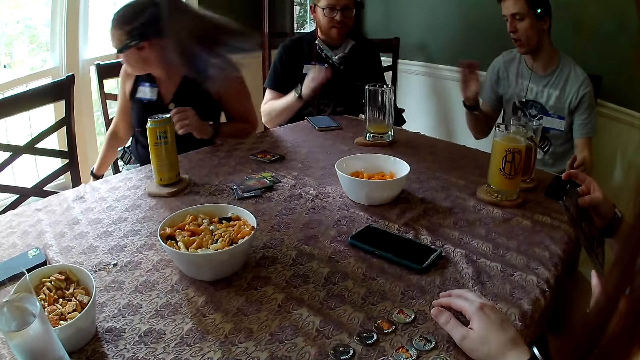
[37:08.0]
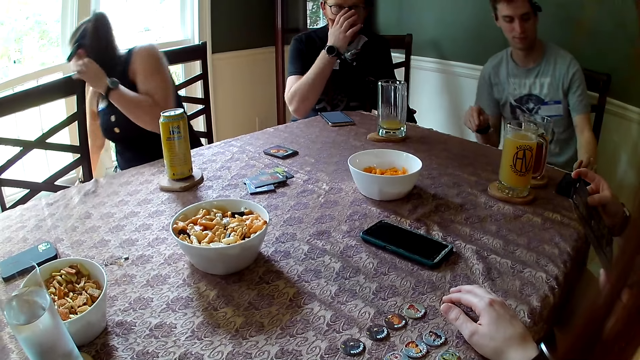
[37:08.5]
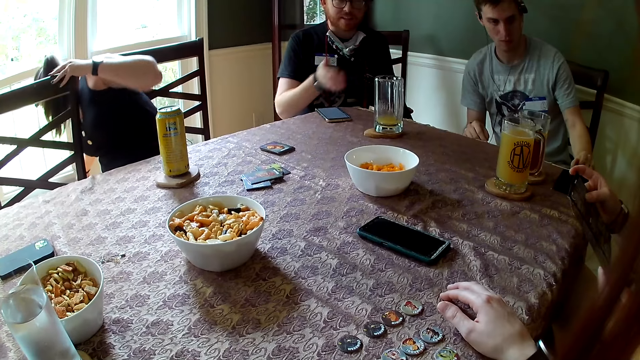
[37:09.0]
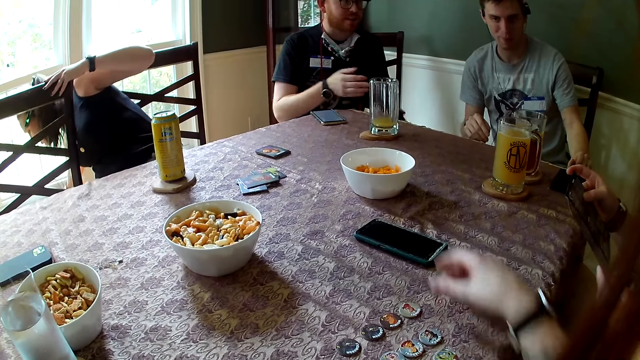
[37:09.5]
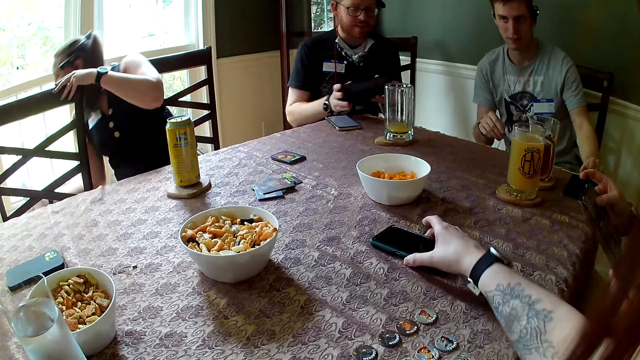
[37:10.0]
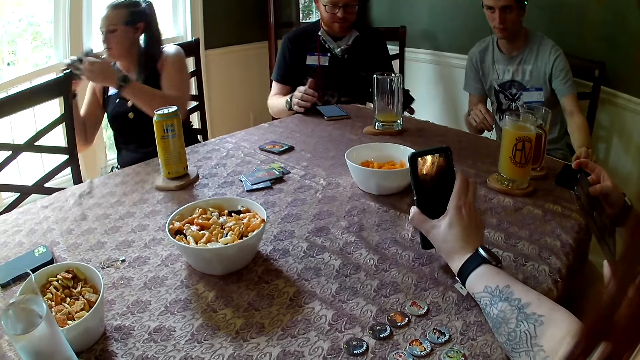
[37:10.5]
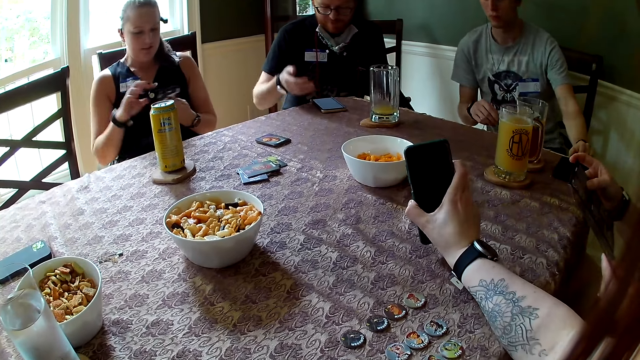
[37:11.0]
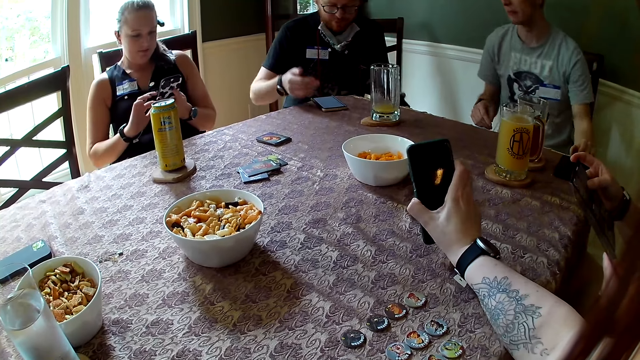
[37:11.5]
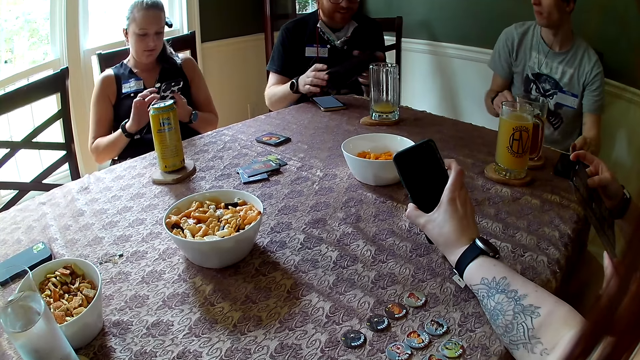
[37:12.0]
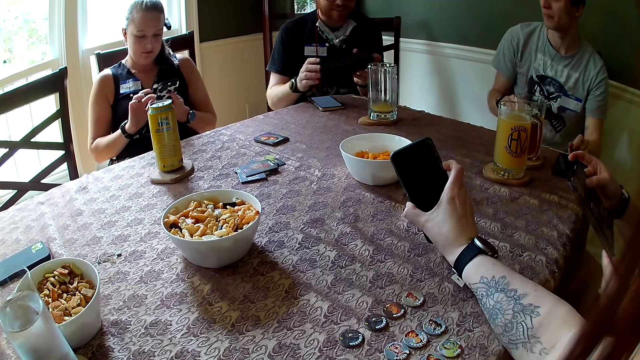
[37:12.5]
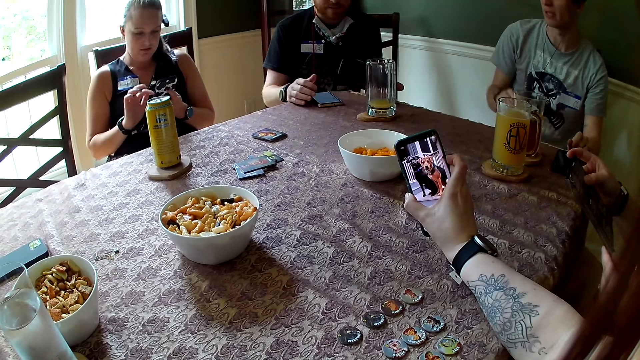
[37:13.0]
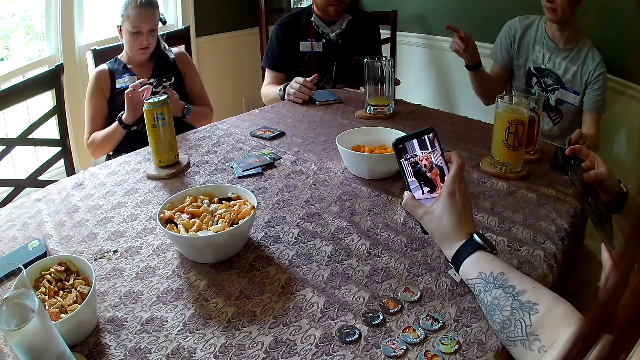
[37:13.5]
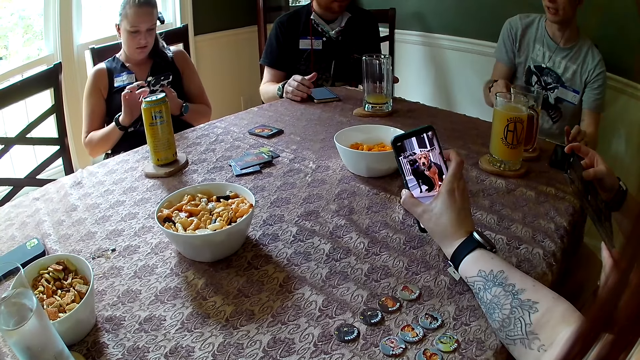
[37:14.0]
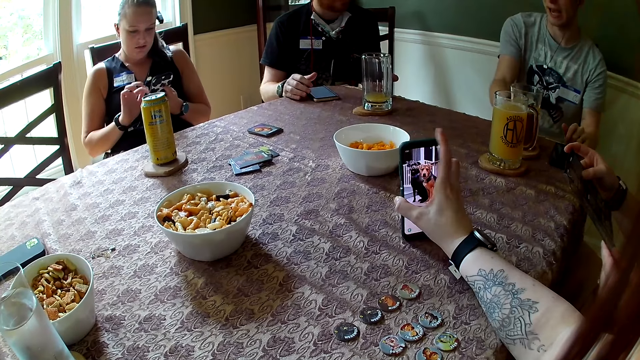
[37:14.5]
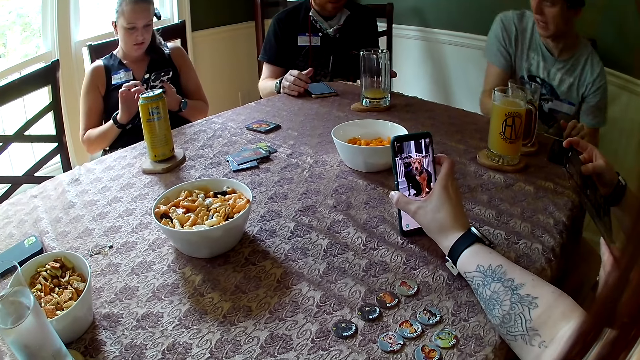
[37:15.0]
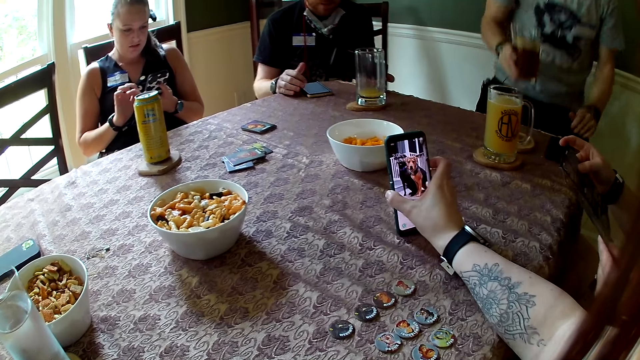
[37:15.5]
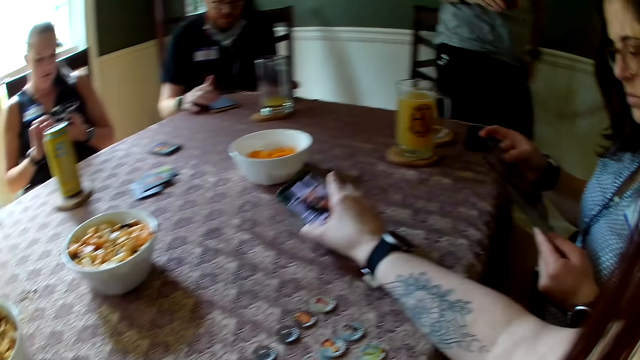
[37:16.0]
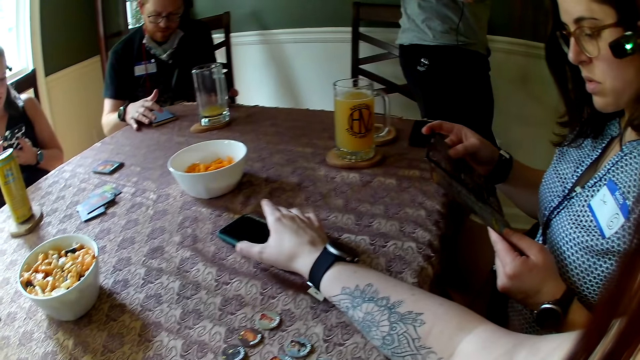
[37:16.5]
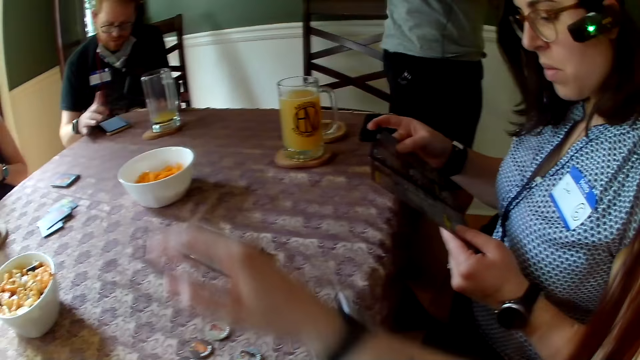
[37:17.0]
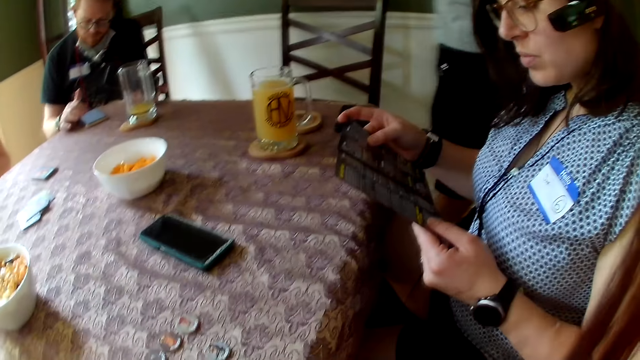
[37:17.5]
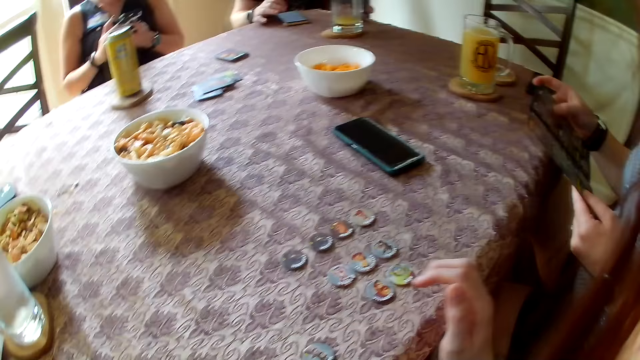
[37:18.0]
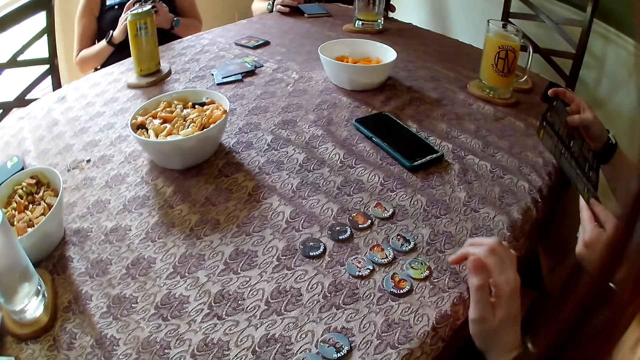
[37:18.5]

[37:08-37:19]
A man moves the phone on the table with his right hand. Another man demonstrates with his right hand. The first man touches his face with his right hand. A woman holds a chair with her left hand. The first man lifts the phone in his left hand and holds the phone with his hands. The camera wearer lifts the phone on the table with her right hand. The woman lifts a phone with her right hand. The first man demonstrates with his right hand. The camera wearer looks at the phone. The woman operates the phone in her left hand with her right hand. The first man holds the phone with both hands. The camera wearer switches the phone in her right hand on. The other man demonstrates with his right hand. The camera wearer drops the phone in her right hand on the table. The other man lifts a glass cup from the table with his right hand and stands from a chair at the table. The camera wearer drops the phone in her right hand on the table.

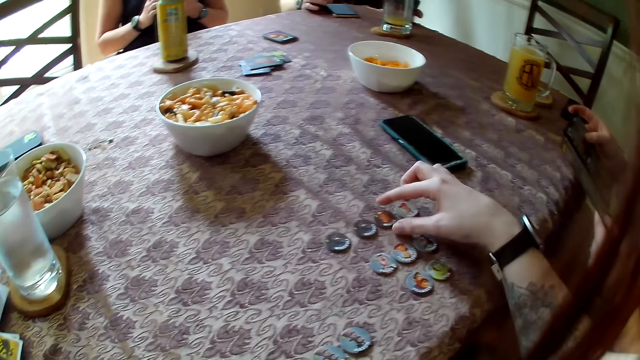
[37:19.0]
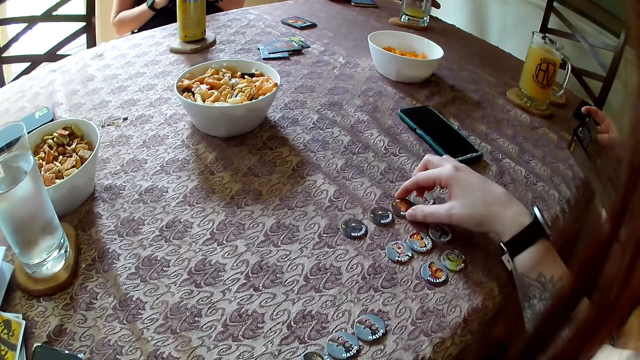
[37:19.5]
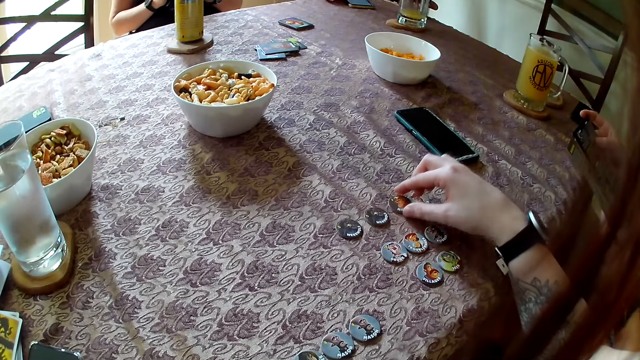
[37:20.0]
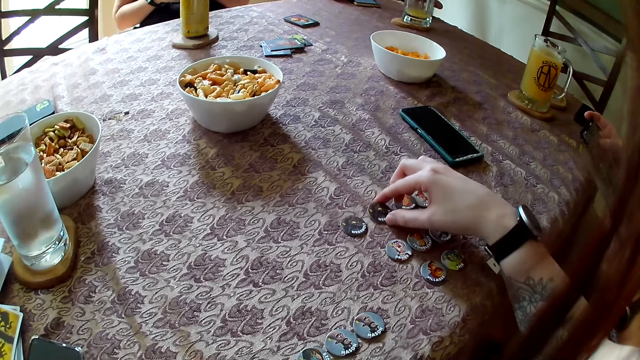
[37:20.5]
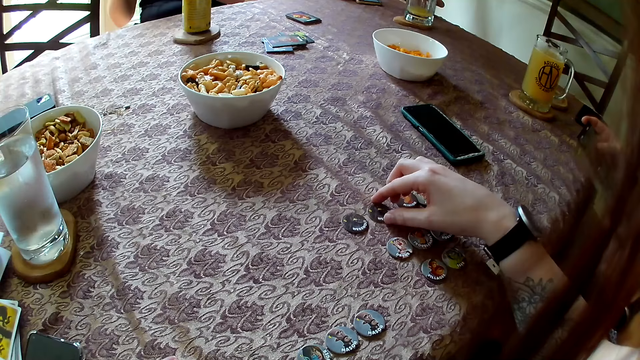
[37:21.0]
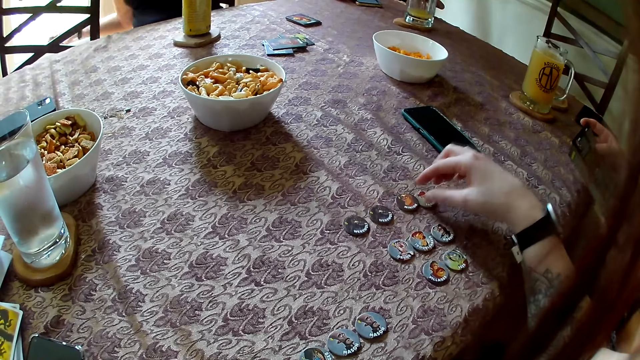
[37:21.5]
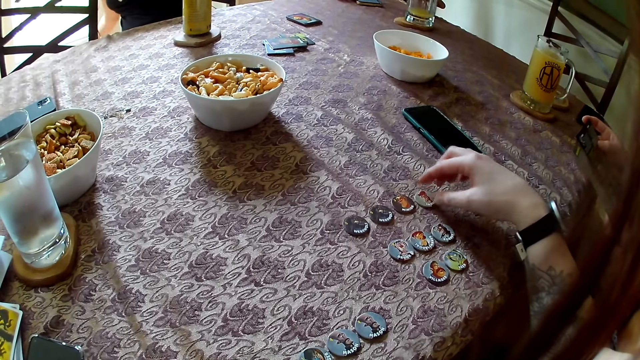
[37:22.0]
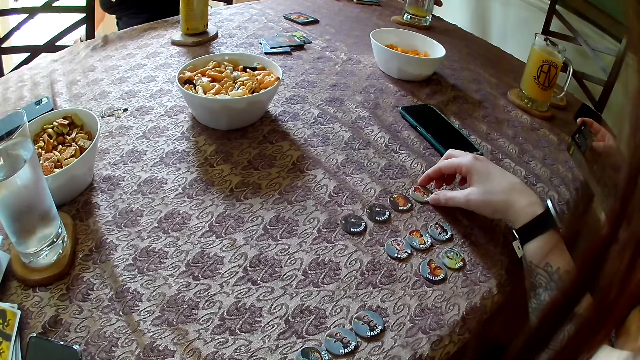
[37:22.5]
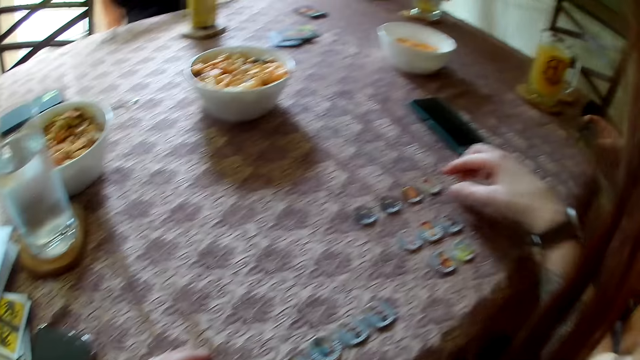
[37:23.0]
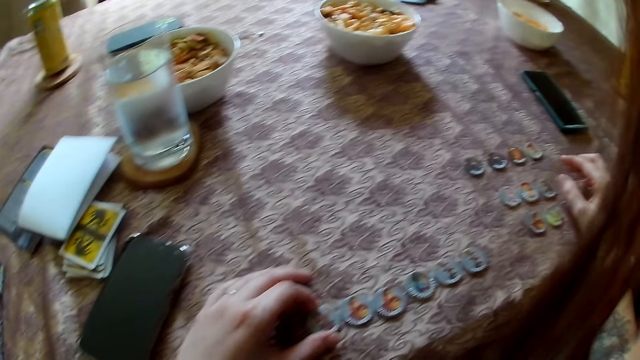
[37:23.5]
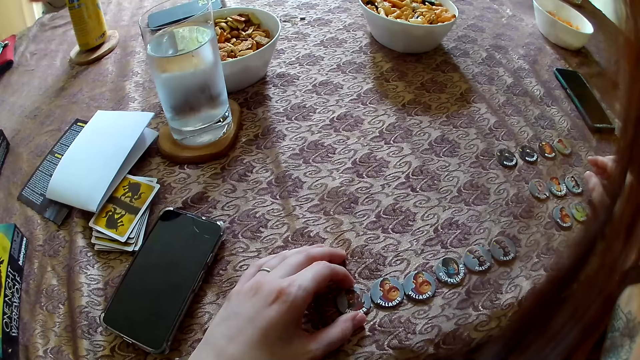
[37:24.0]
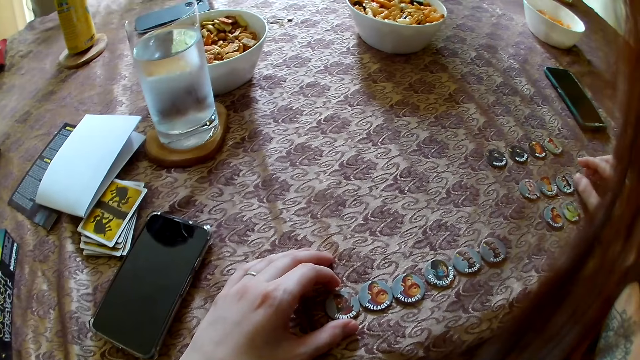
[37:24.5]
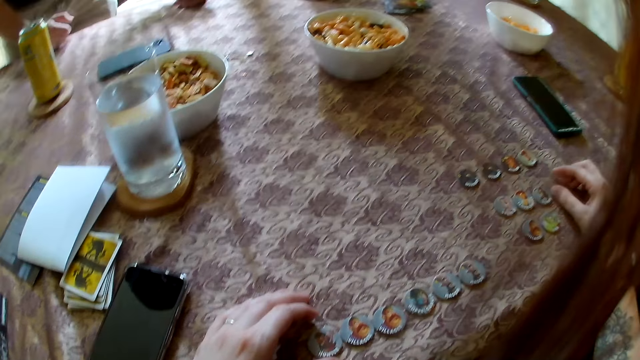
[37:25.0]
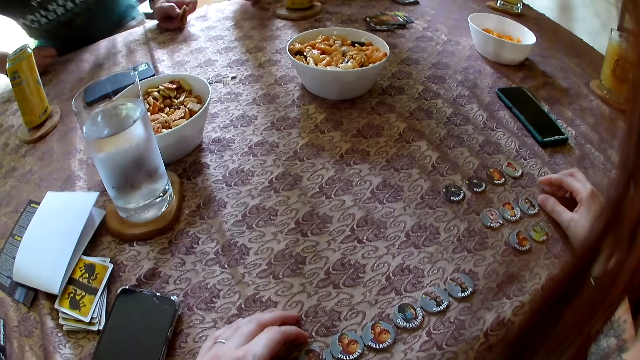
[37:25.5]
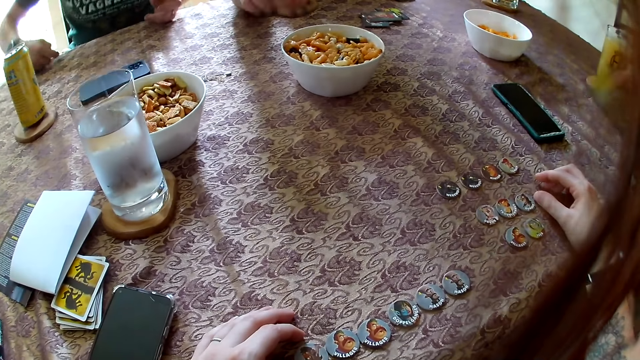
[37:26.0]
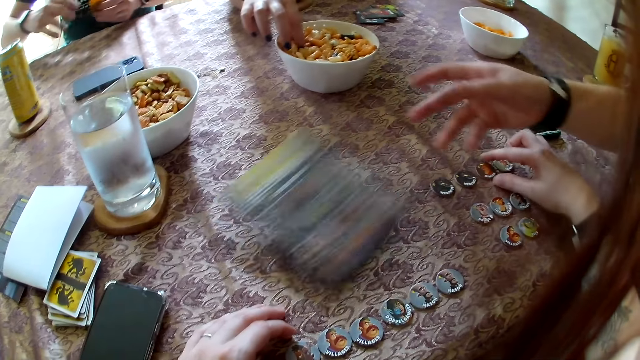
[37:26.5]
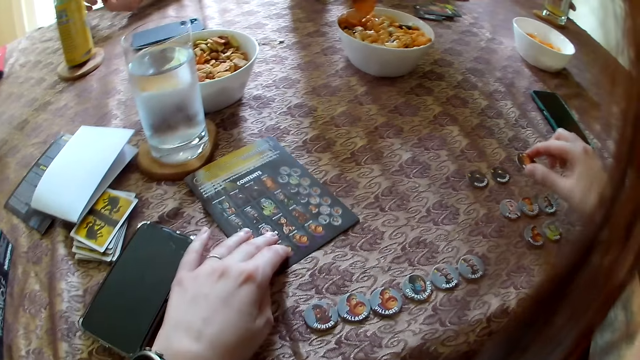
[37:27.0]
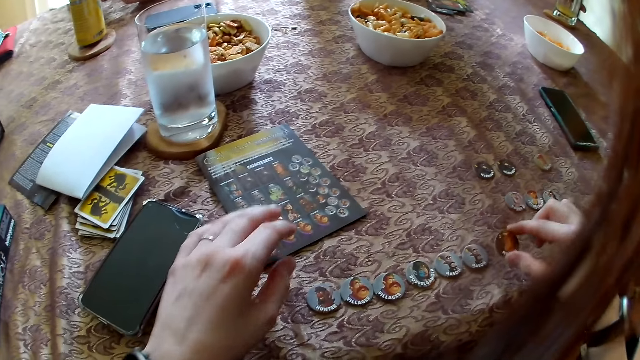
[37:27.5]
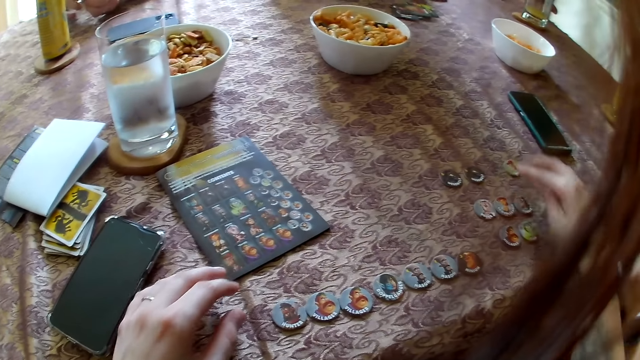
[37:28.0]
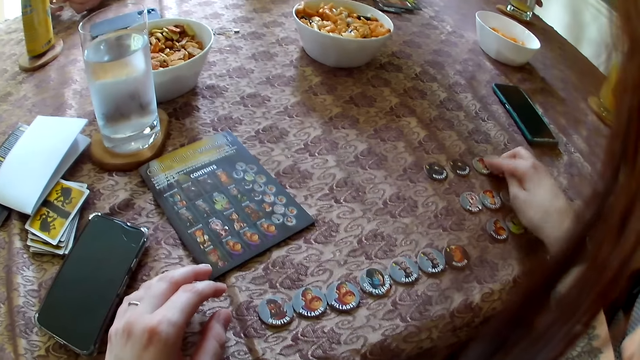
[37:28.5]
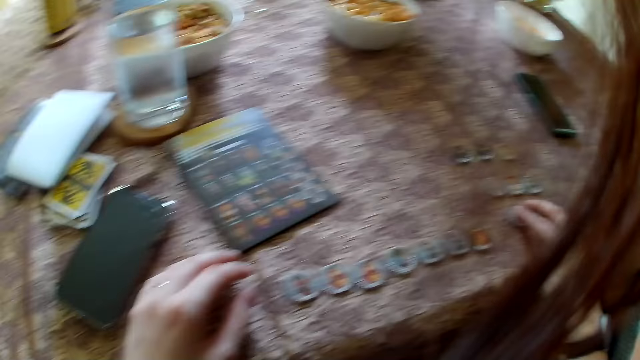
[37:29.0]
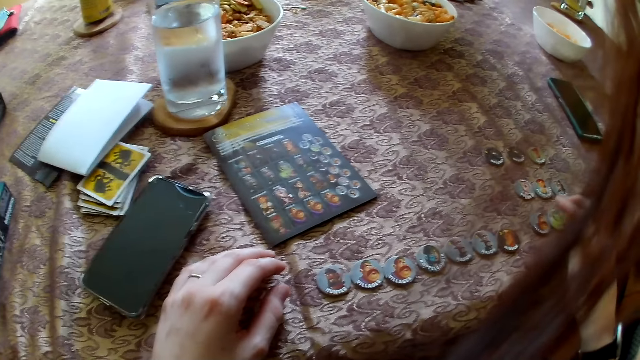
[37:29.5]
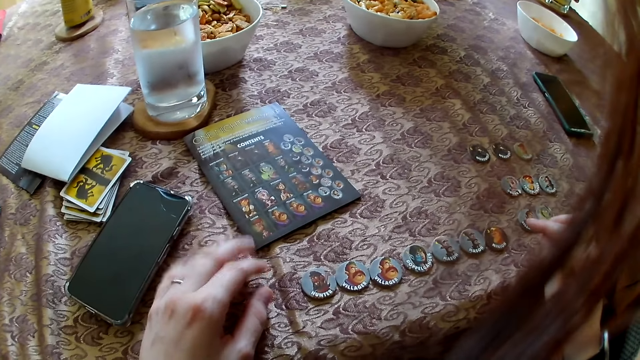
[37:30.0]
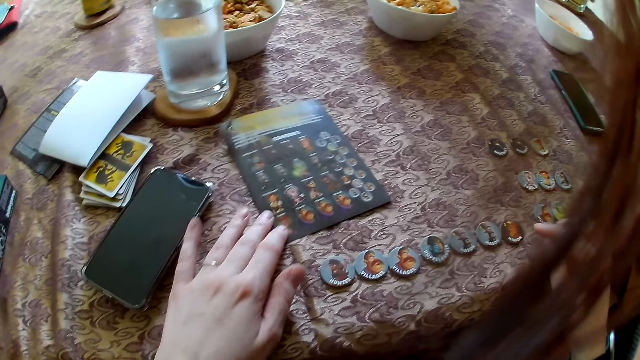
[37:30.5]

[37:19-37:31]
The camera wearer adjusts the role token on the table with her right hand. She does so repeatedly. She adjusts the role token on the table with her left hand. A woman throws the game guide in her right hand on the table. The camera wearer lifts the role token on the table with her right hand. Another woman lifts a snack from the snack bowl with her right hand. The camera wearer adjusts the game guide on the table with her left hand. She converses with a woman. She drops the role token in her right hand on the table. She moves the role token on the table with her right hand. She does so again. She adjusts the game guide on the table with her left hand.
